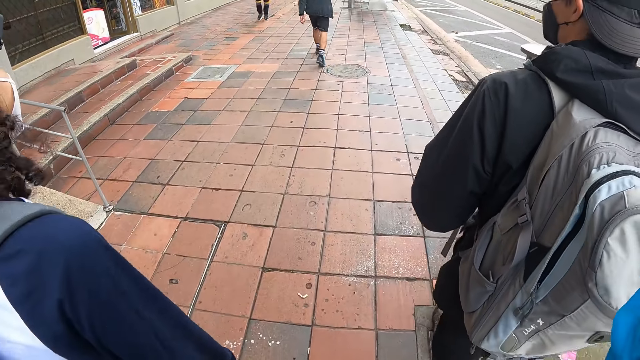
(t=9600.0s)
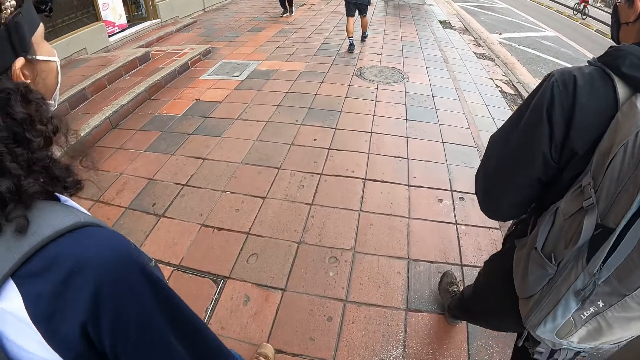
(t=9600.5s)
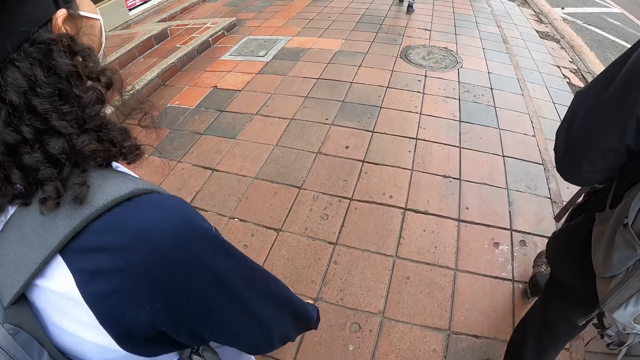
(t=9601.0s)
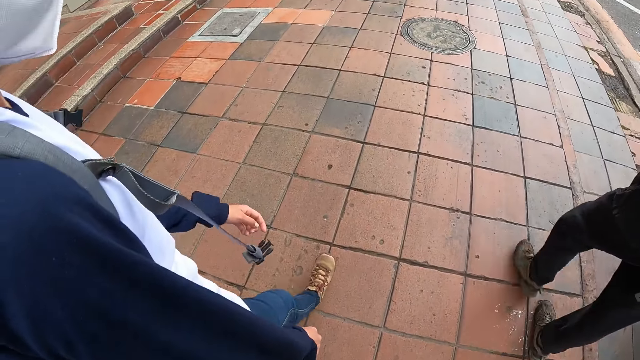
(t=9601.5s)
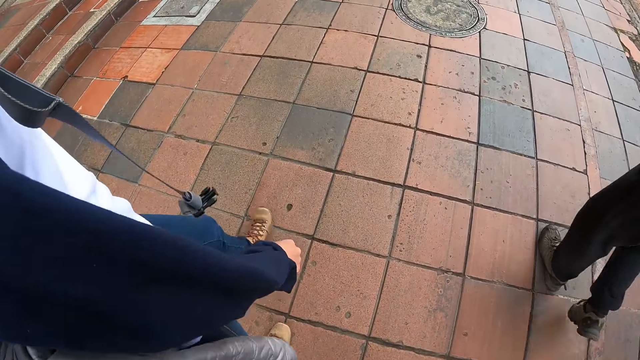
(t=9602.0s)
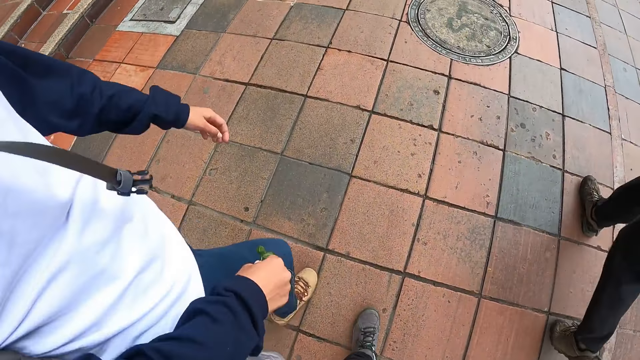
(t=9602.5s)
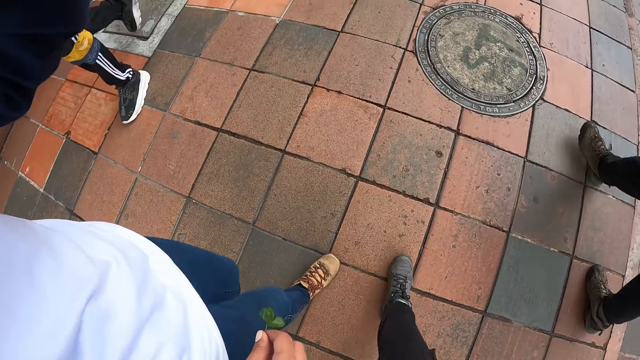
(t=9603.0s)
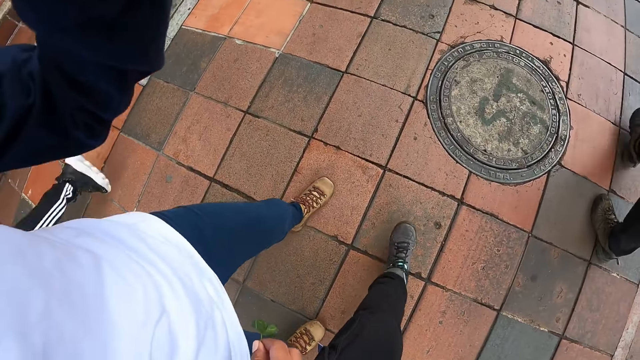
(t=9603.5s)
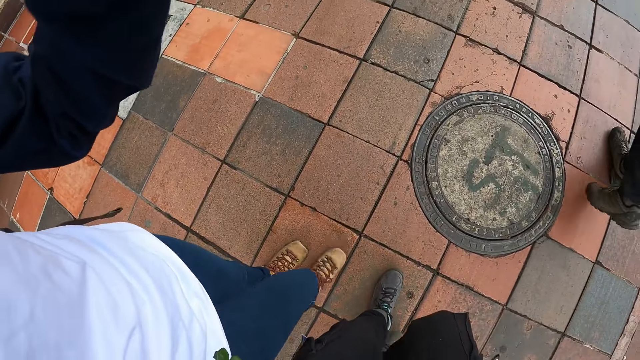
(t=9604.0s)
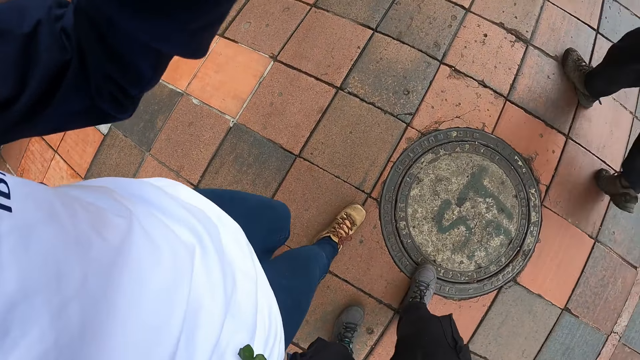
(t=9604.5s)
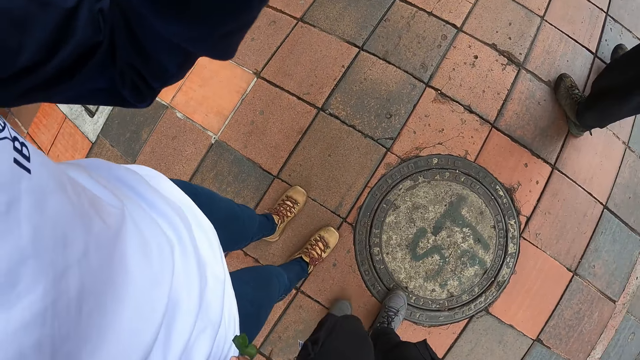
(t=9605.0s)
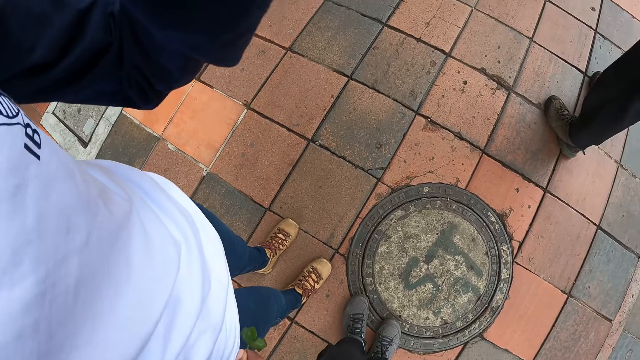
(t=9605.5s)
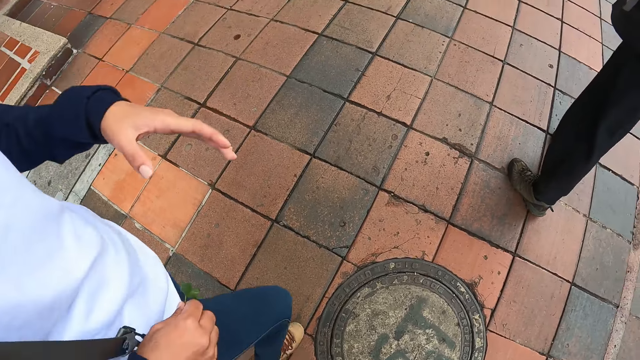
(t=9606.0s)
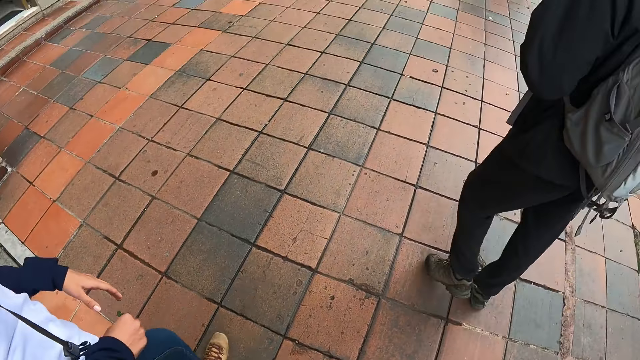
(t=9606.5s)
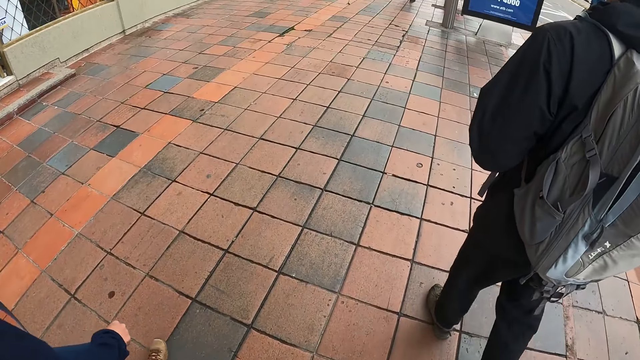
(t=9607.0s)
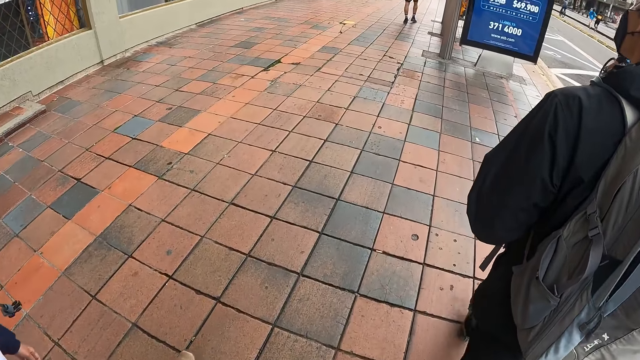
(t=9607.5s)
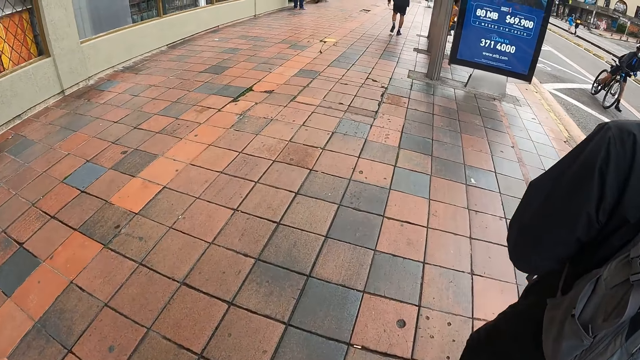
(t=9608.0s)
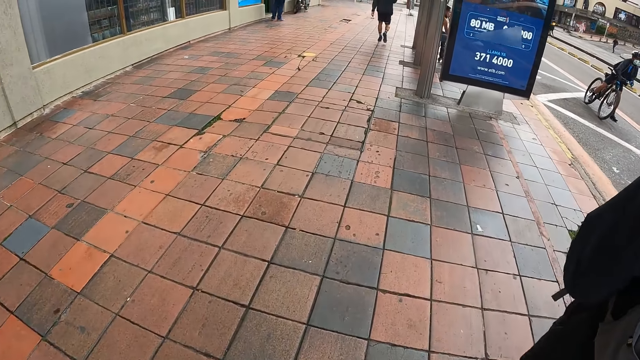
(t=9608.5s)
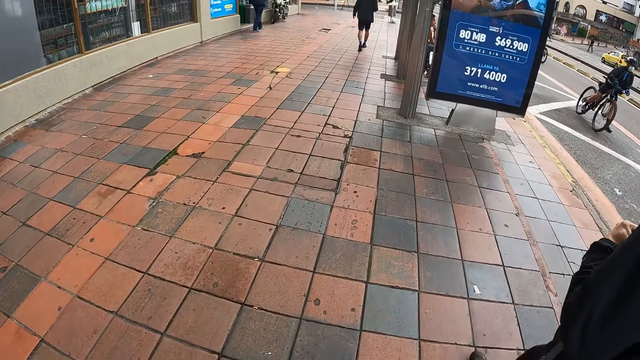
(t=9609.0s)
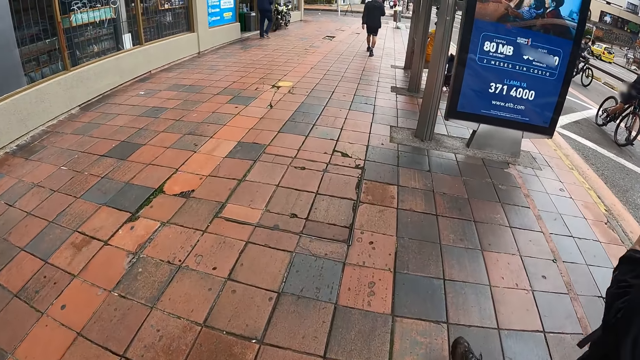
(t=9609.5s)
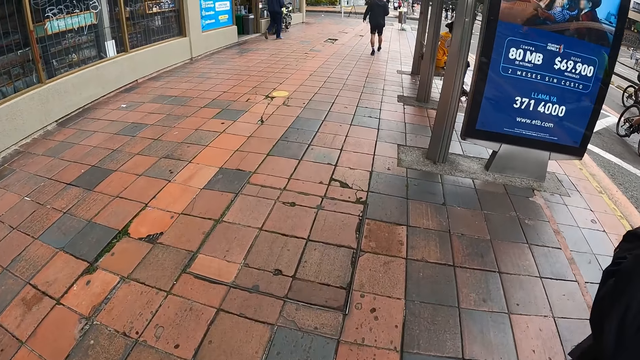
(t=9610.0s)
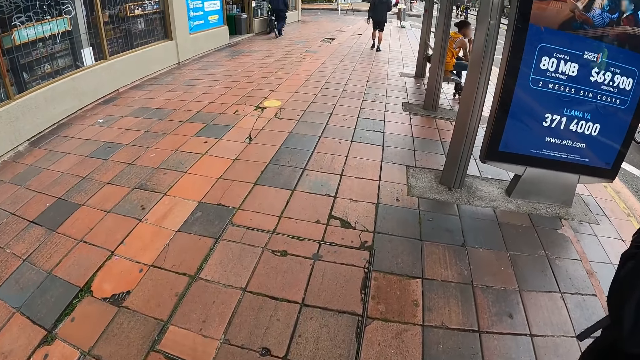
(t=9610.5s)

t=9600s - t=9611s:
A woman adjusts a camera on the camera wearer's head with her left hand. The woman lifts her hand. The camera wearer stands on the path. A man stands on the path. The woman stands on the path and pulls her hand off something. The man walks on the path.

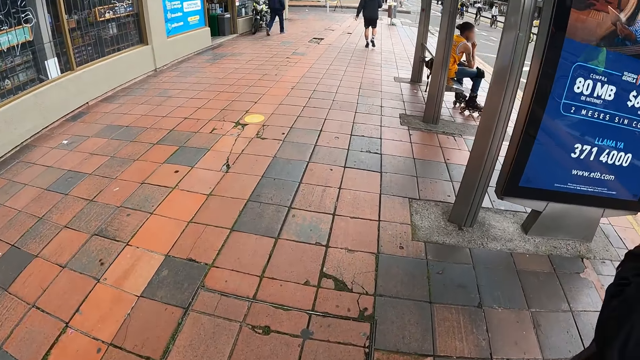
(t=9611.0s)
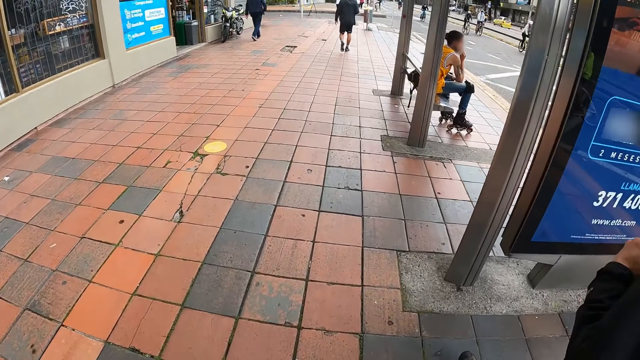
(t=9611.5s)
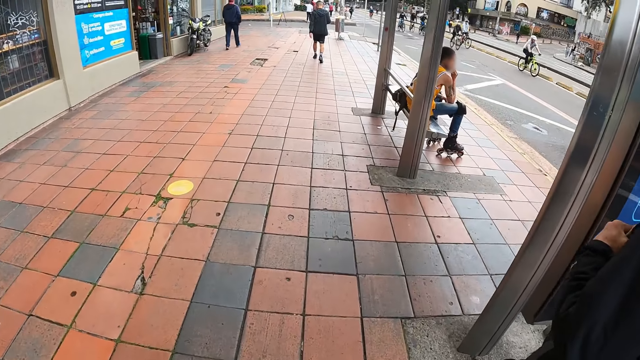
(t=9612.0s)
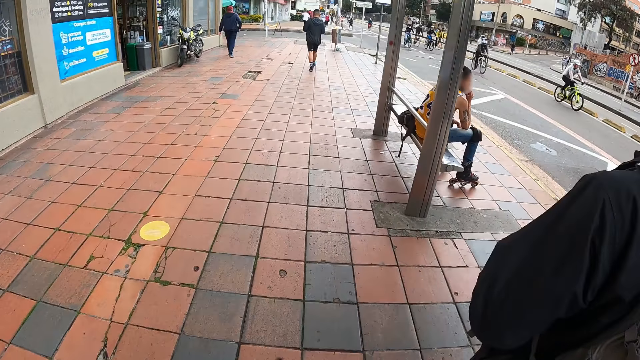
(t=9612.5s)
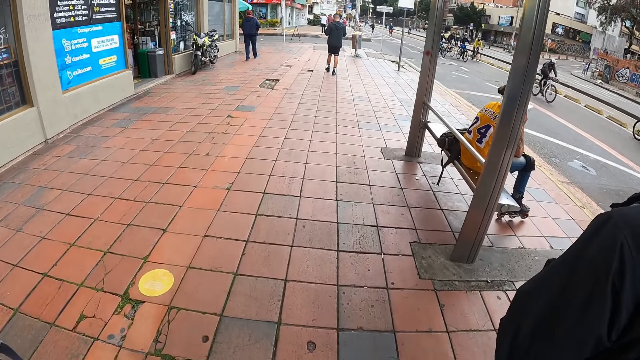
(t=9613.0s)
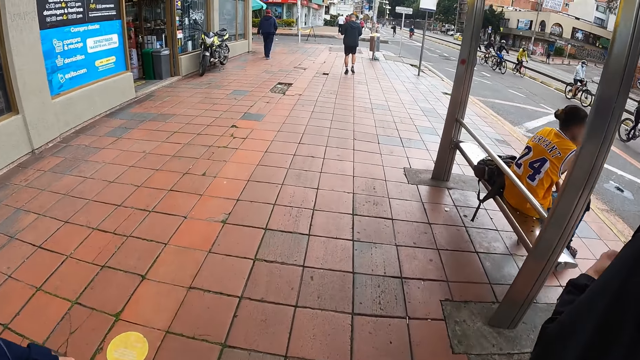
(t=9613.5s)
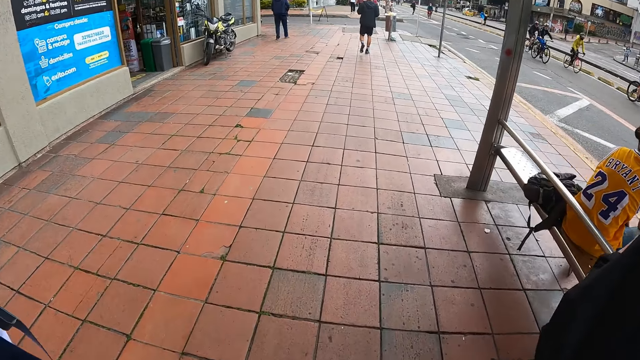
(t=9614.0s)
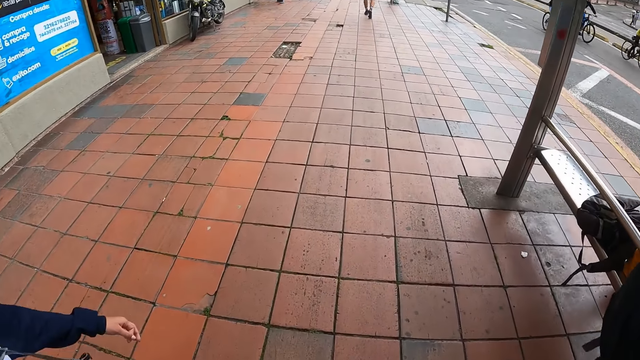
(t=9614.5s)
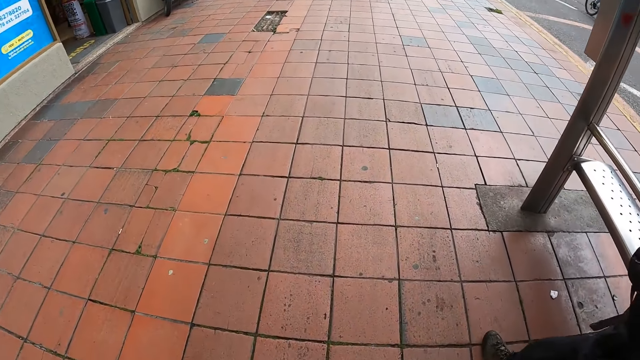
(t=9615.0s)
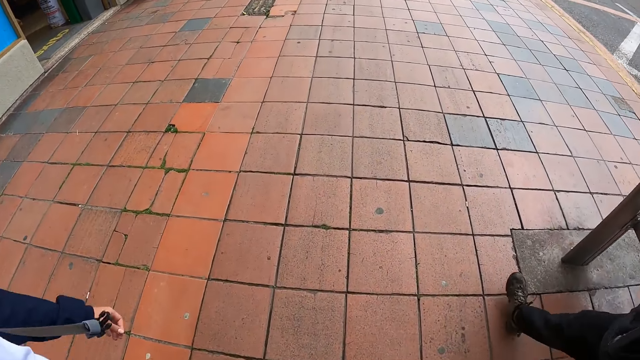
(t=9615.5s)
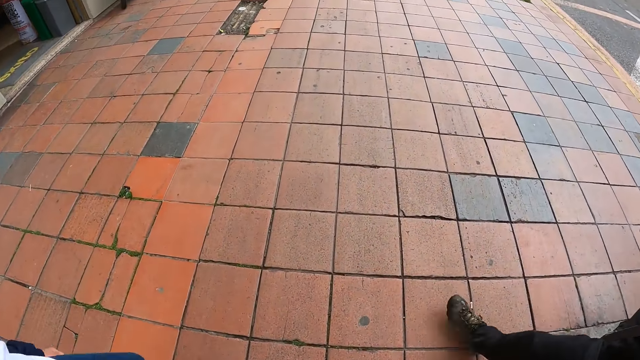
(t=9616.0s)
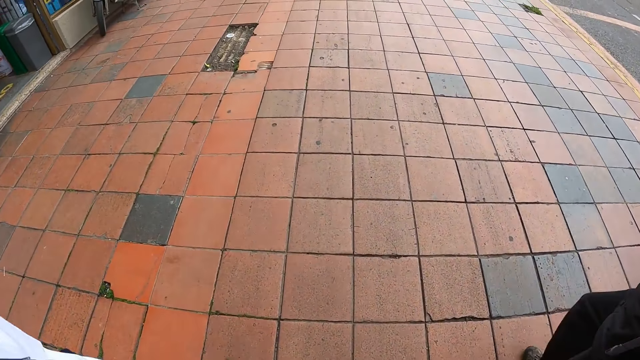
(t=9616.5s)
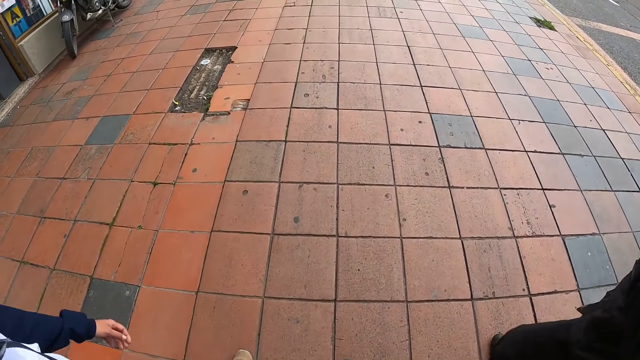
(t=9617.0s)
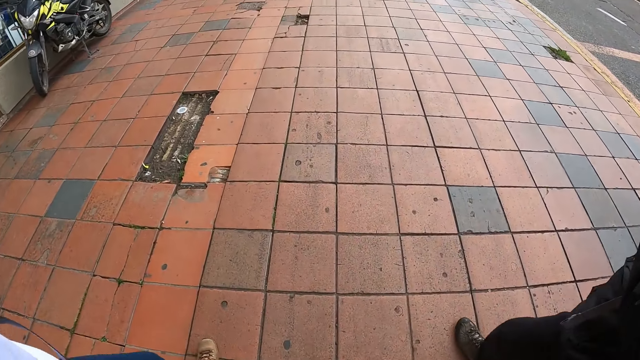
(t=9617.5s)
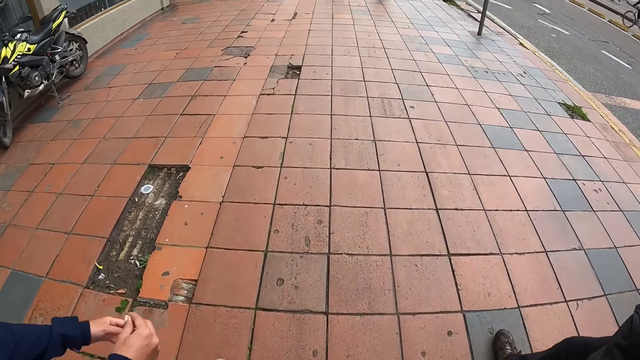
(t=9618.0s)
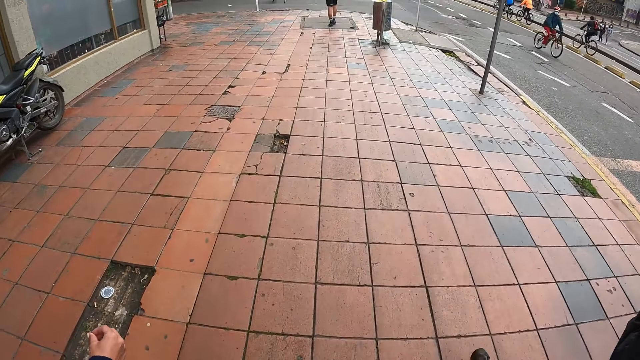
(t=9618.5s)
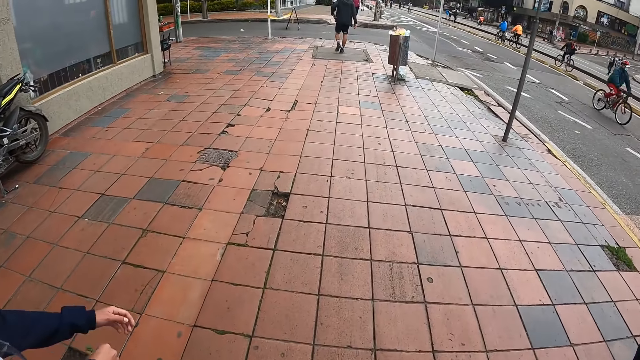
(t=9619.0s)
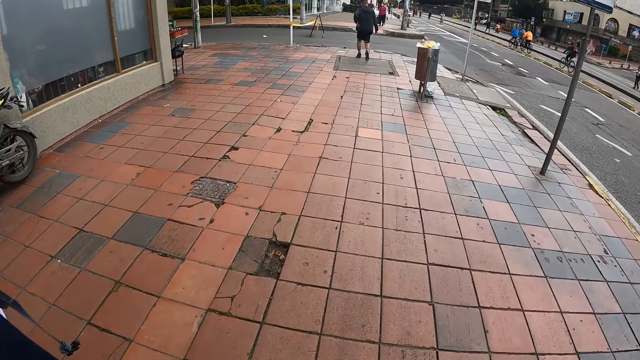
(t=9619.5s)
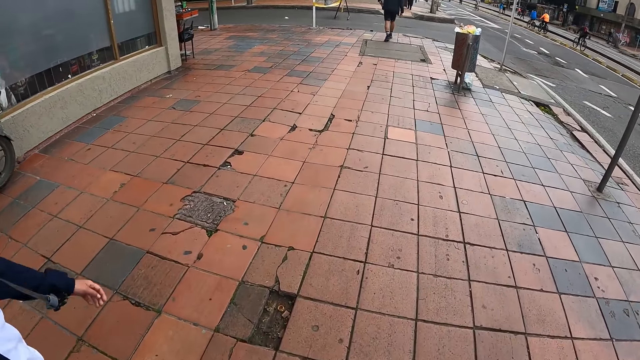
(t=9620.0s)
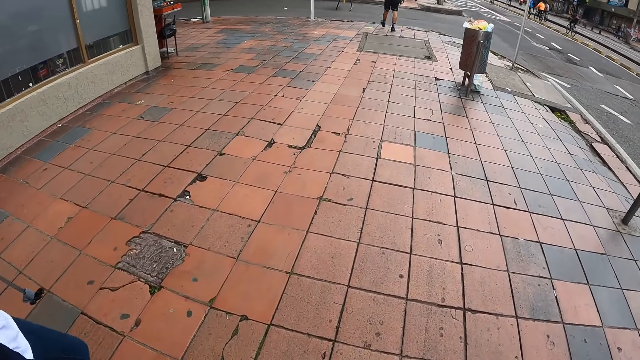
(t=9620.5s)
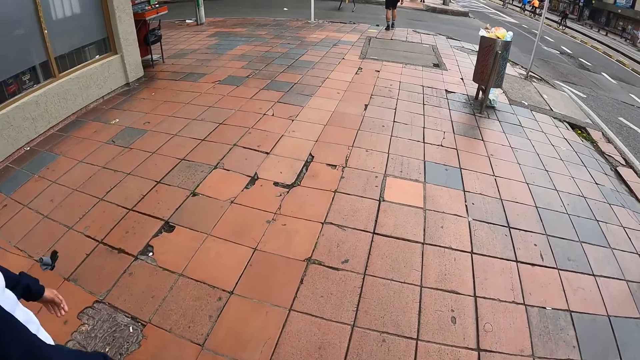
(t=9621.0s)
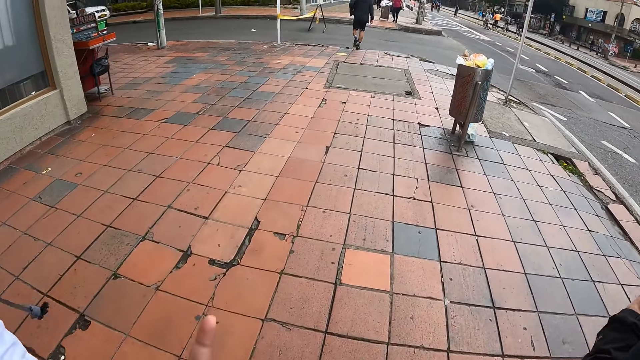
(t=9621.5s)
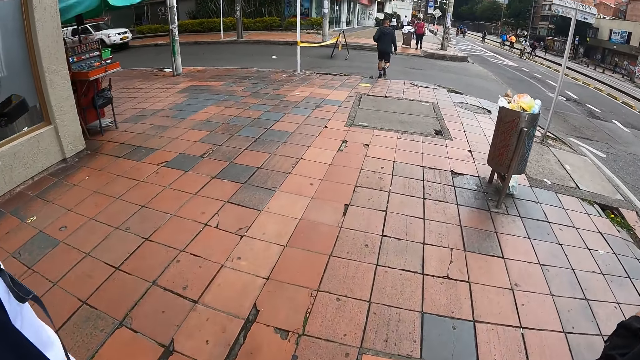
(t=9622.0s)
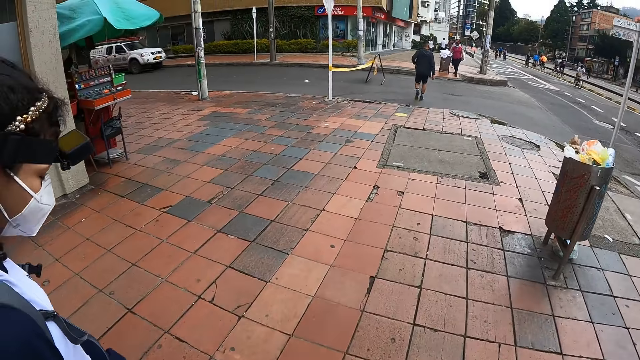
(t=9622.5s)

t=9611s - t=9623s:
The camera wearer walks on the path. A woman walks on the path.
